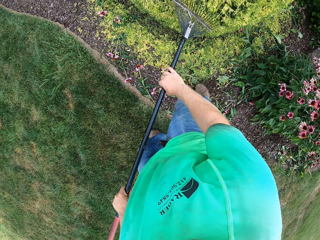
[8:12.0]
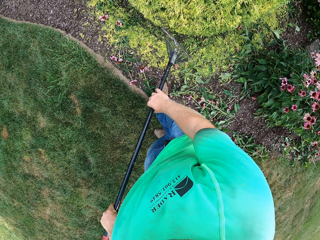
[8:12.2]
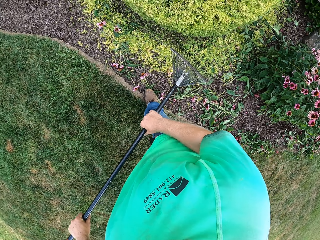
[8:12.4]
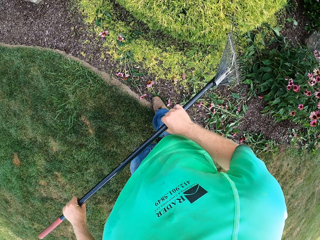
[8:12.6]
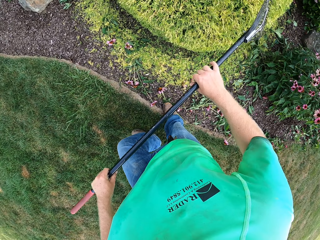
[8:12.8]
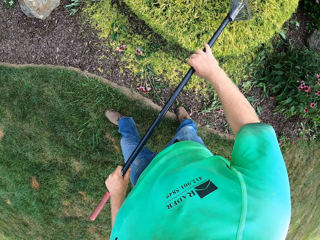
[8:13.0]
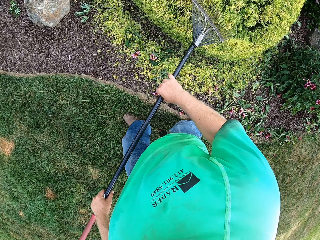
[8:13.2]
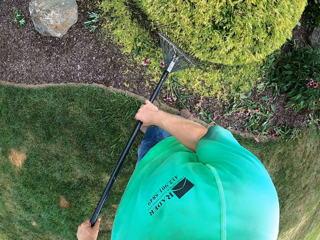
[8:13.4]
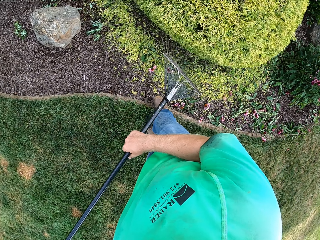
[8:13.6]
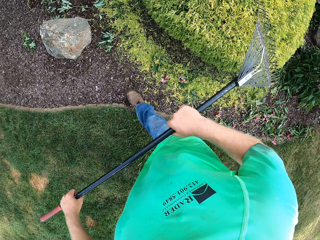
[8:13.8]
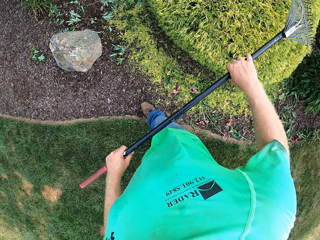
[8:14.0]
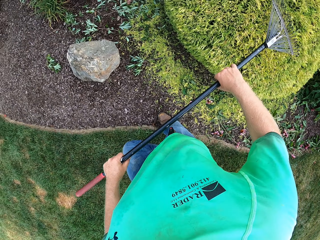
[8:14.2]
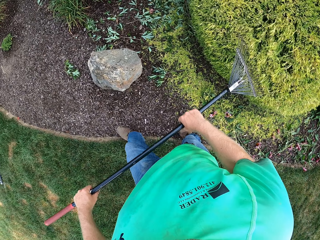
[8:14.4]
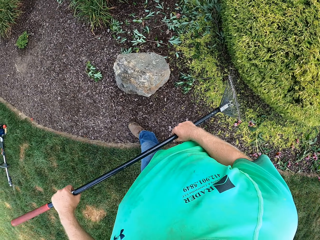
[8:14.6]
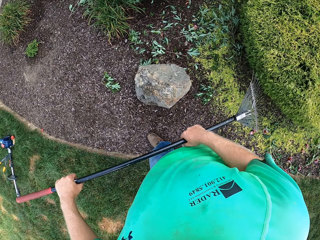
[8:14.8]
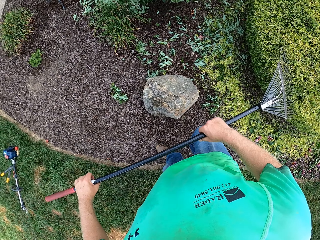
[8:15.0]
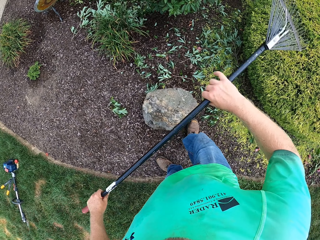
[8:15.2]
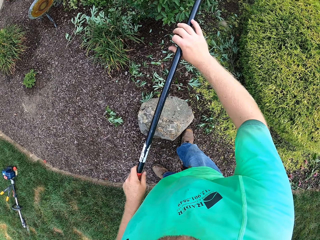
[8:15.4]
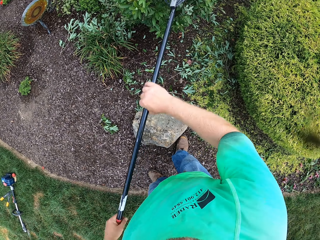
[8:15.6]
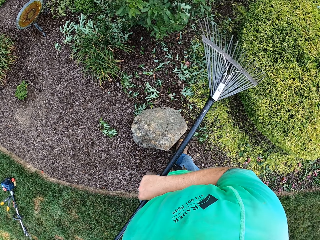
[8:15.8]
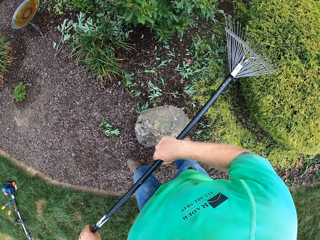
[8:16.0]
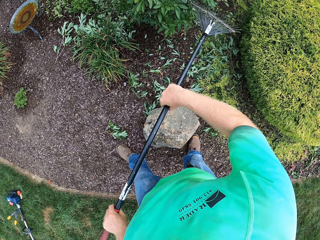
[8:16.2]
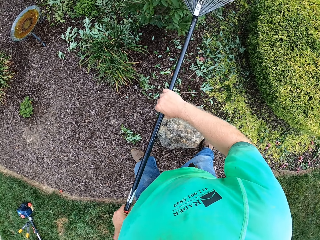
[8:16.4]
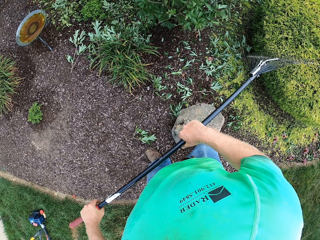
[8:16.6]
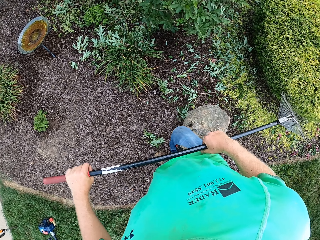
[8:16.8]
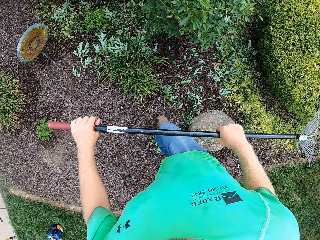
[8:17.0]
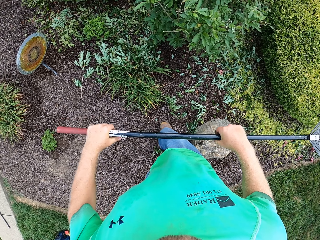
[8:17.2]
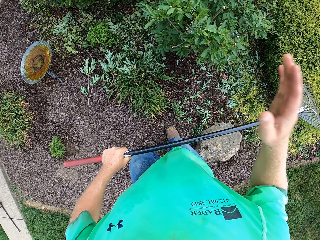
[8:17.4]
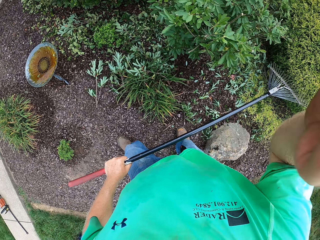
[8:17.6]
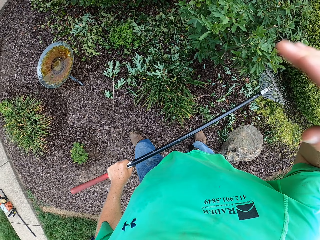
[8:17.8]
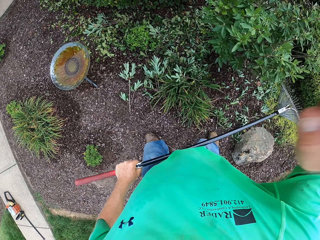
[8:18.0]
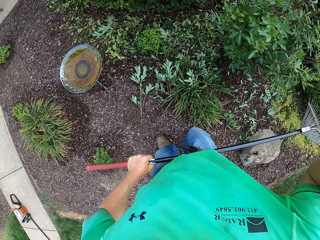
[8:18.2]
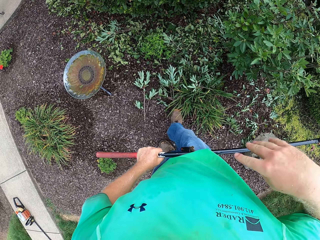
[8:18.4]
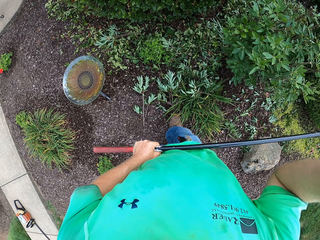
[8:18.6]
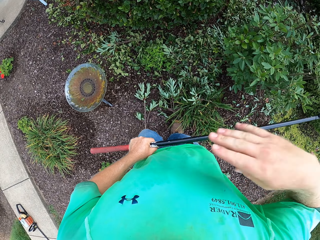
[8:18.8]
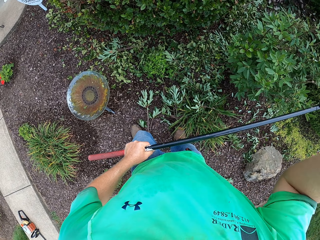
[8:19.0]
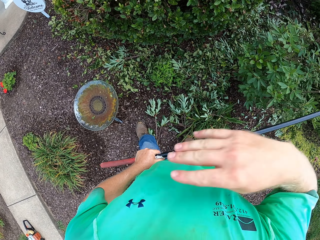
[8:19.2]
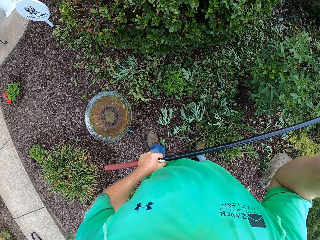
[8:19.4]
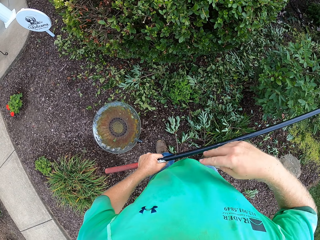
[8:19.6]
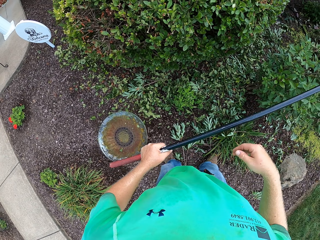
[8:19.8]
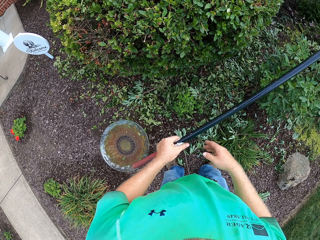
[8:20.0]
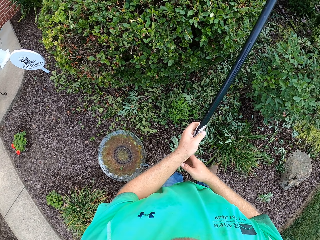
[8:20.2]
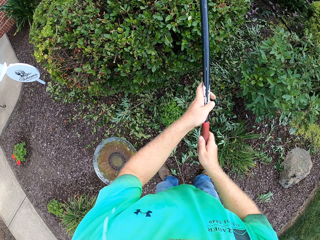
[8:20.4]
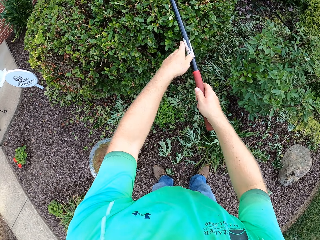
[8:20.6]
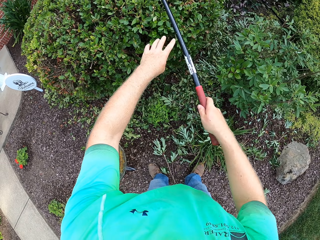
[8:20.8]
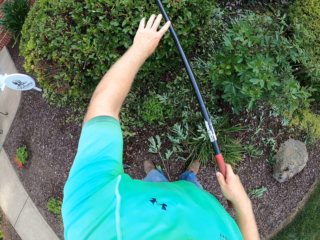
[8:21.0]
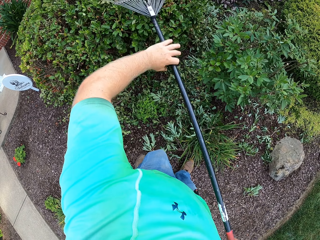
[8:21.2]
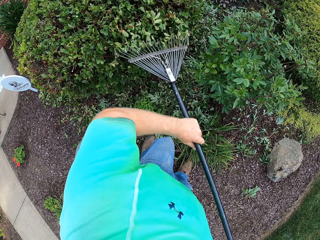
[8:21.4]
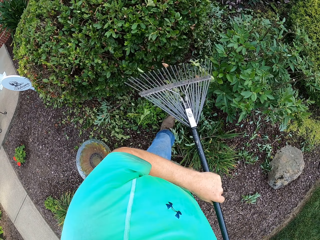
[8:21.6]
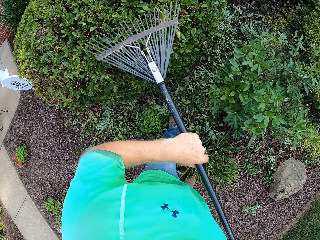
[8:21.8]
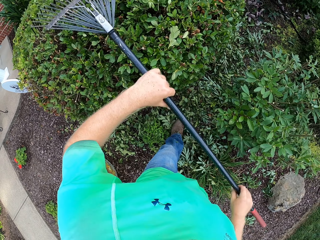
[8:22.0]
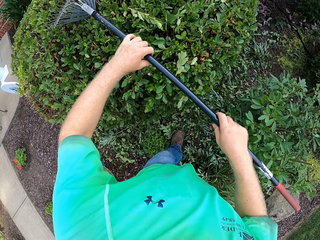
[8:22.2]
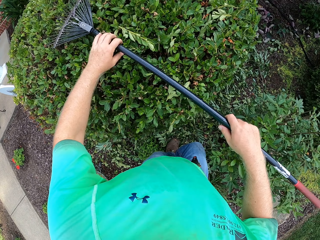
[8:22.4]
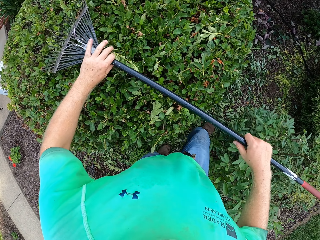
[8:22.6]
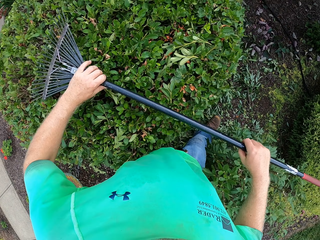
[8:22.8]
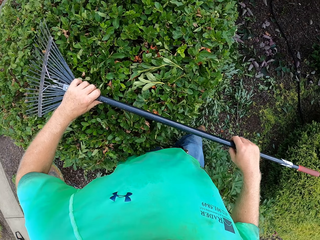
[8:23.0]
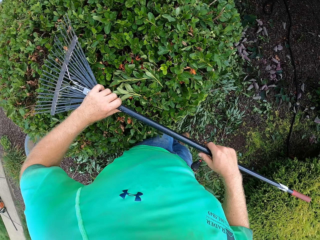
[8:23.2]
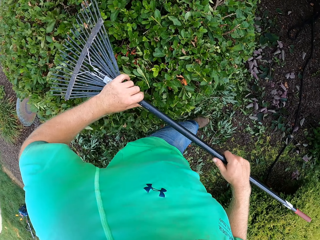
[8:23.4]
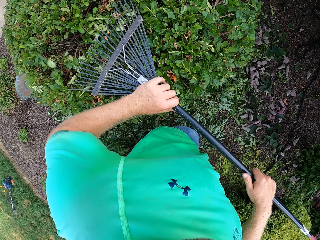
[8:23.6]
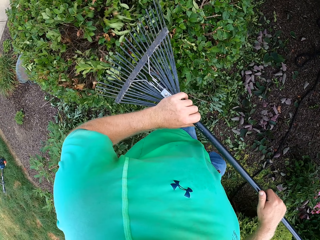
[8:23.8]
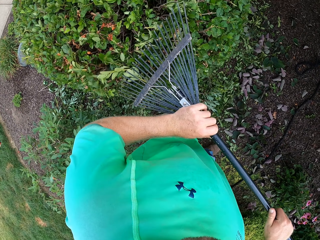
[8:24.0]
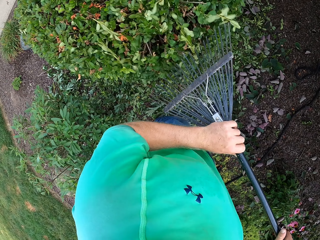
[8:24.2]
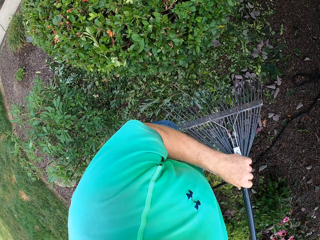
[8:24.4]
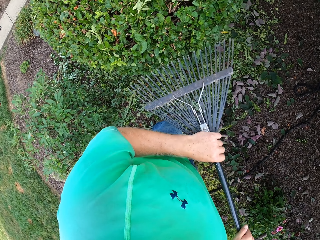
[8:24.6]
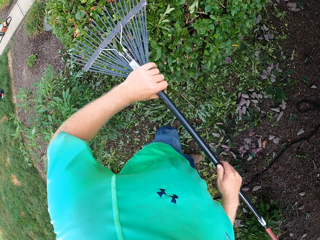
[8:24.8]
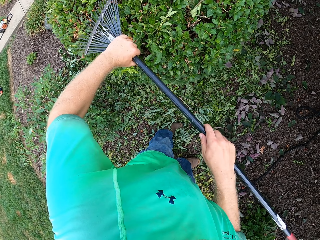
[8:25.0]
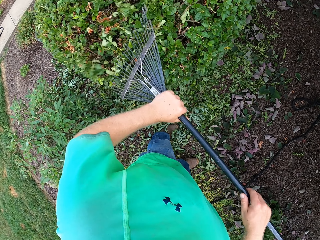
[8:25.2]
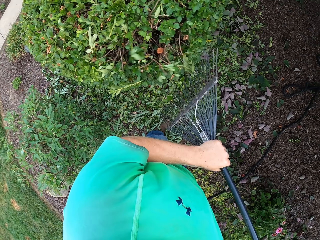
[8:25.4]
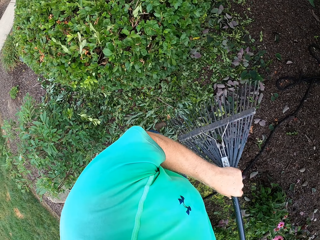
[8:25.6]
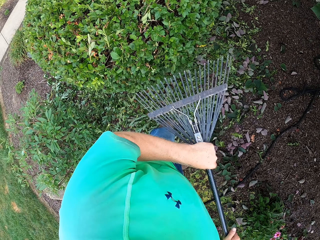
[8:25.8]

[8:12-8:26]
The camera wearer cleans a plant with the rake in both hands. He shakes his right hand. He holds the rake with his left hand. He cleans the hedge with the rake in both hands.

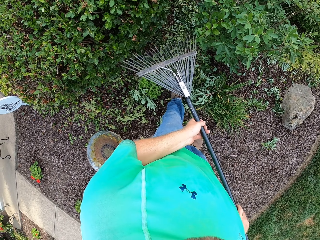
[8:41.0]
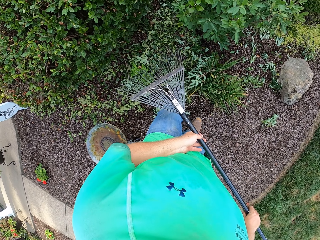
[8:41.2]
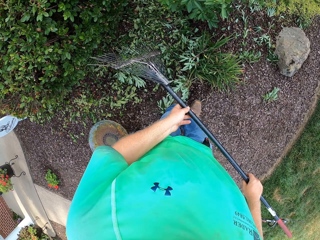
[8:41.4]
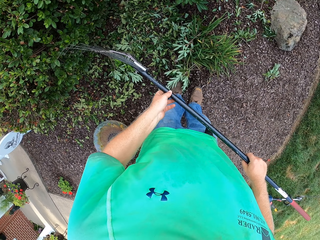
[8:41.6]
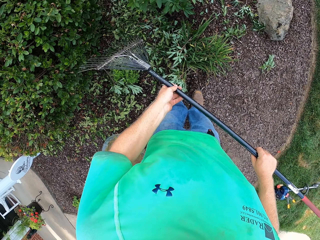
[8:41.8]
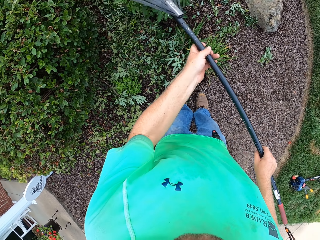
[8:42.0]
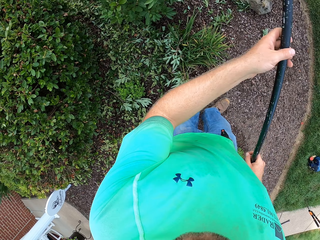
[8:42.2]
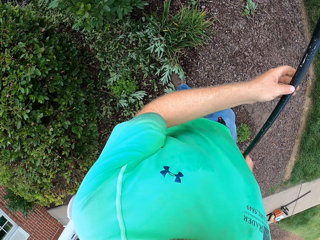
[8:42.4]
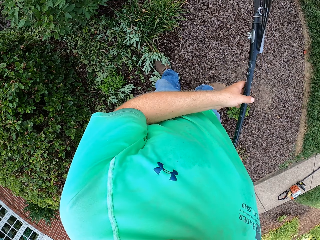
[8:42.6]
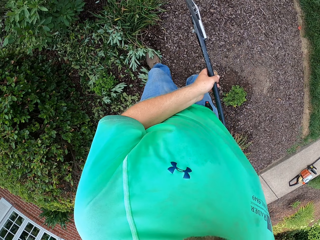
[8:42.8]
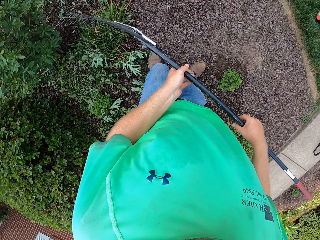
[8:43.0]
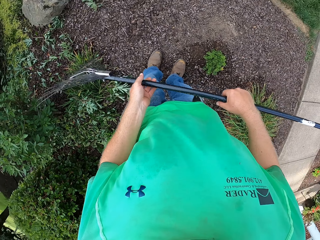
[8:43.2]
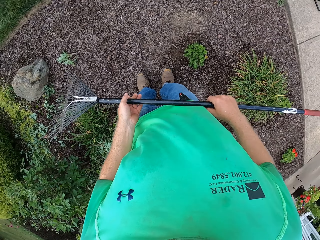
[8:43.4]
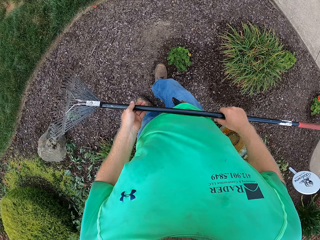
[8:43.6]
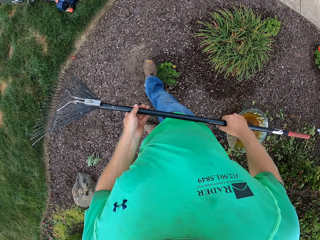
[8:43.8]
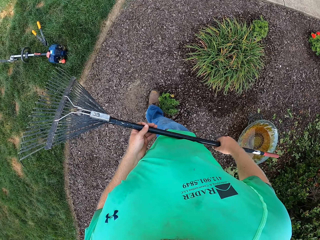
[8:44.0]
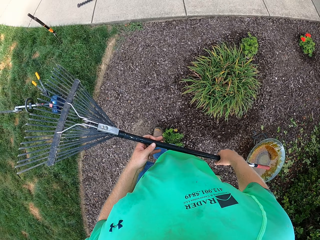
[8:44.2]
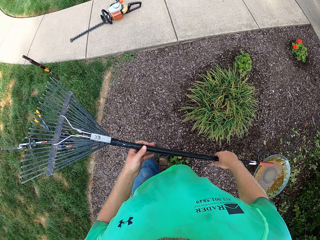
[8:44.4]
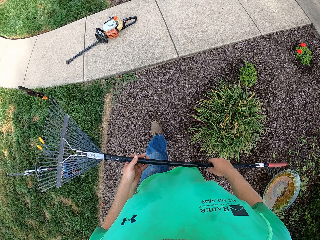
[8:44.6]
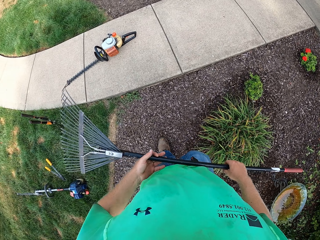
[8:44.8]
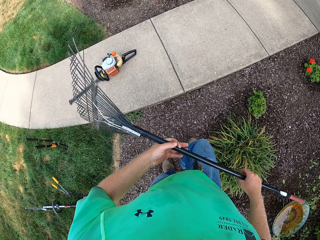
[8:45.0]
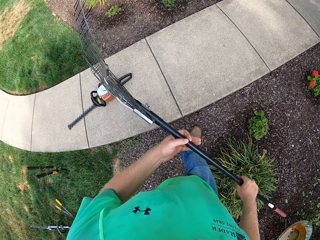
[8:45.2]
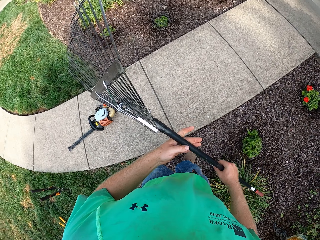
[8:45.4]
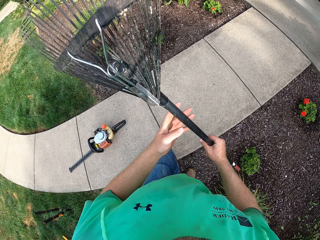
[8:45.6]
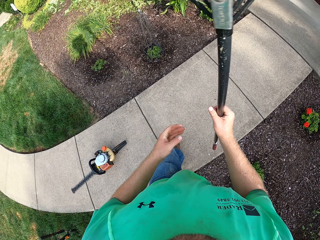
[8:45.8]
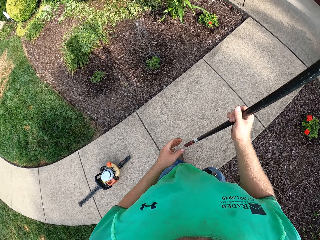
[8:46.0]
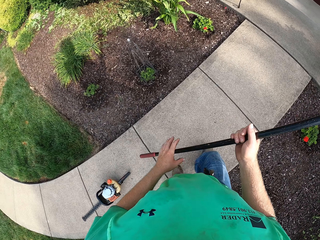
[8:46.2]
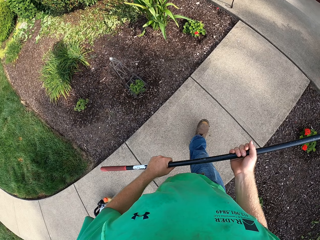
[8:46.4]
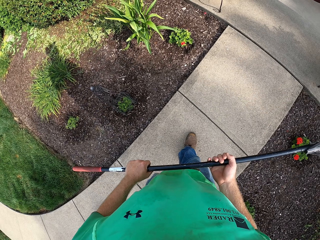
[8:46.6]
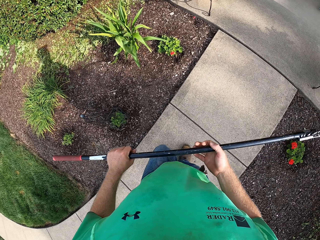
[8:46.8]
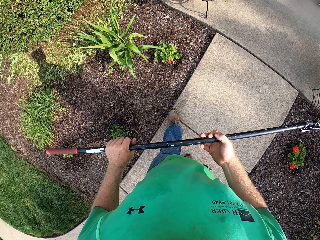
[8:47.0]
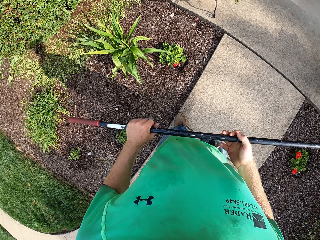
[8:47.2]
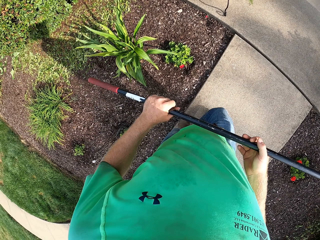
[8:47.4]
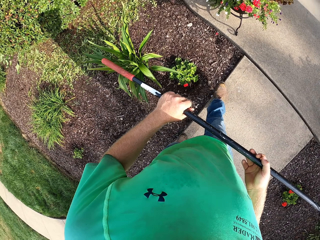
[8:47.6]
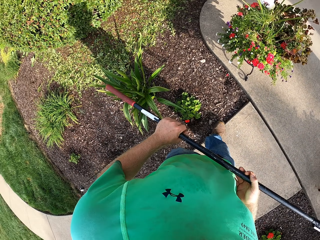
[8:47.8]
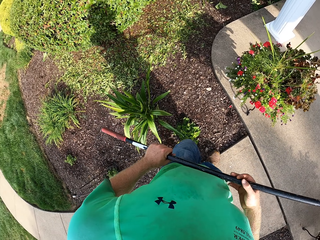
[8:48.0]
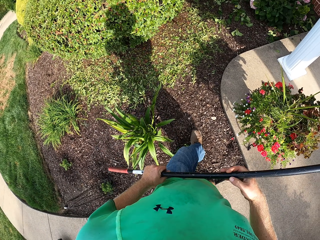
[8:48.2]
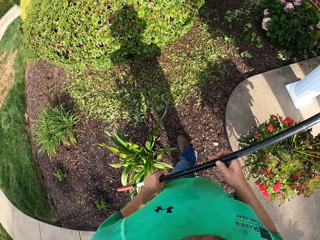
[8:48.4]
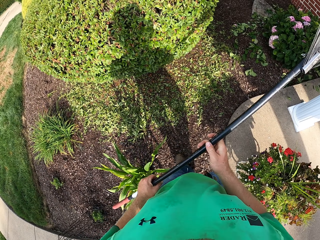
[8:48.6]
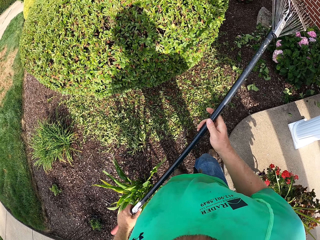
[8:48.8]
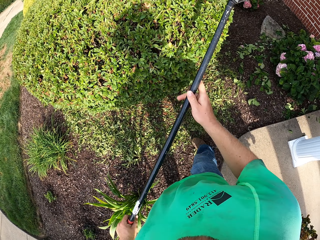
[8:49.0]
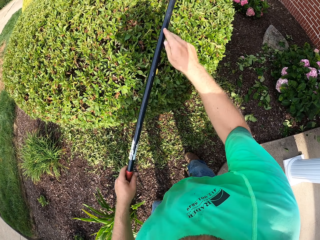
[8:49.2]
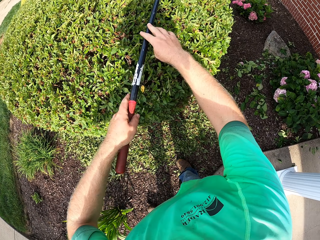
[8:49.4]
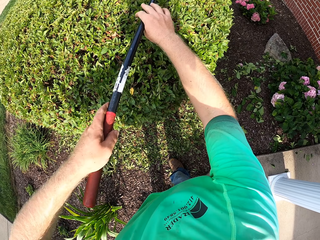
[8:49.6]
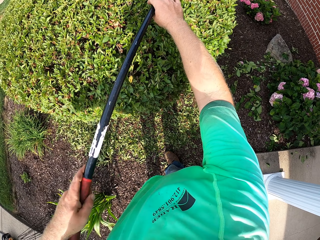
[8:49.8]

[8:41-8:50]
The camera wearer walks to the garden. They hold the rake with both hands. They clean a hedge with the rake in both hands.
